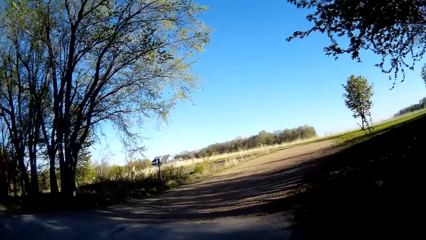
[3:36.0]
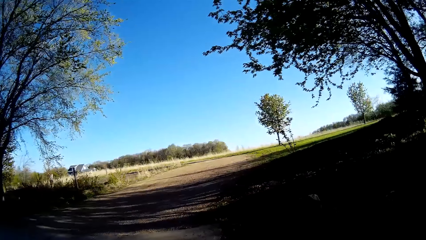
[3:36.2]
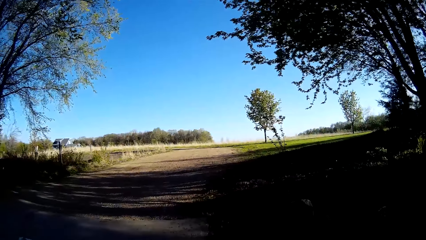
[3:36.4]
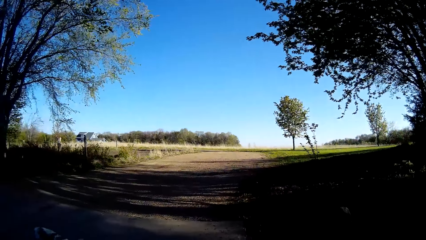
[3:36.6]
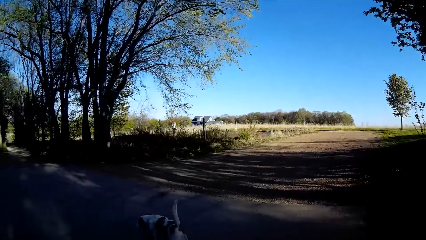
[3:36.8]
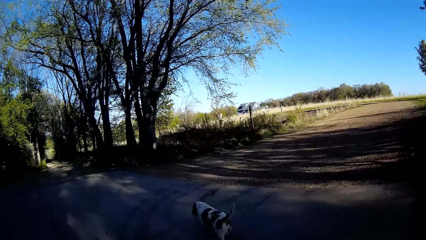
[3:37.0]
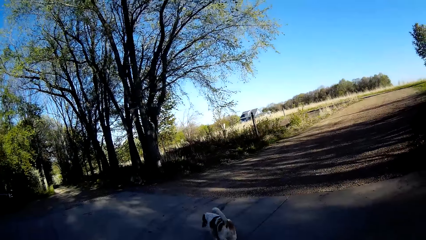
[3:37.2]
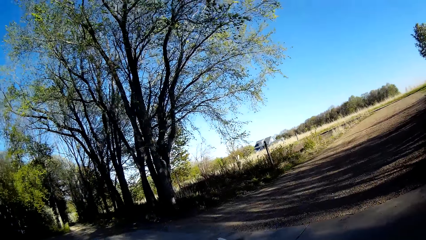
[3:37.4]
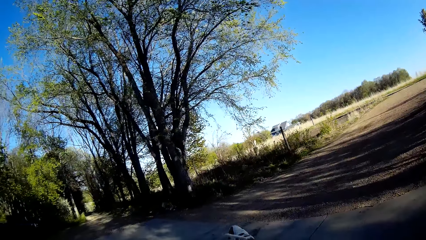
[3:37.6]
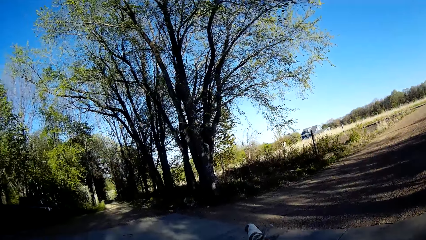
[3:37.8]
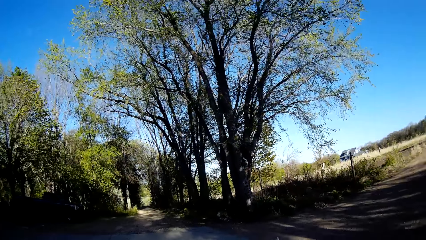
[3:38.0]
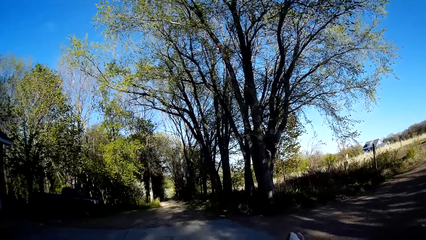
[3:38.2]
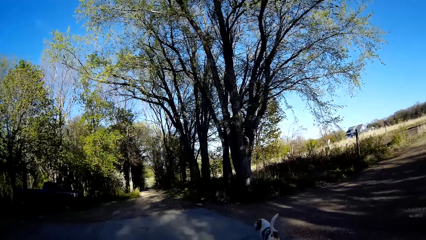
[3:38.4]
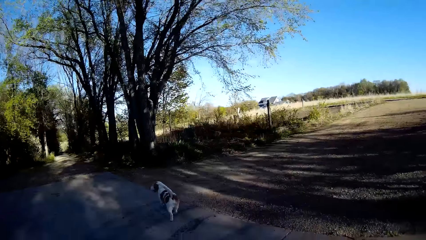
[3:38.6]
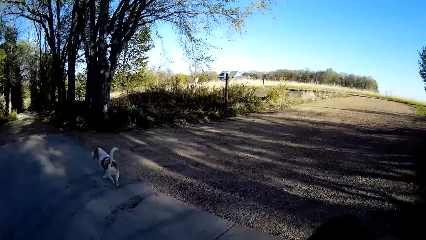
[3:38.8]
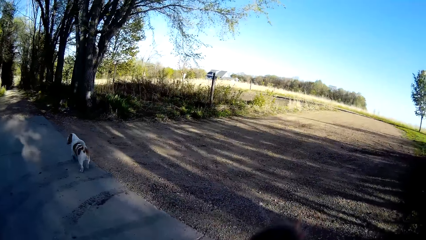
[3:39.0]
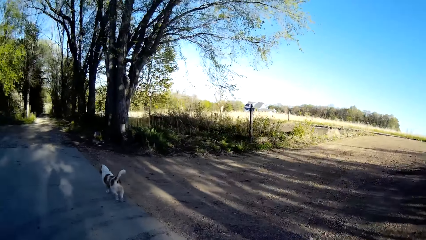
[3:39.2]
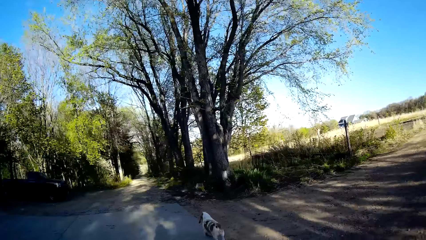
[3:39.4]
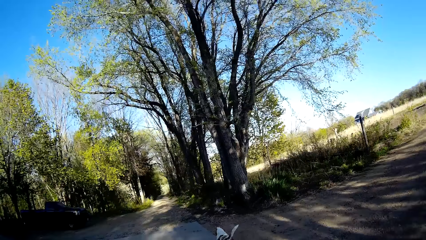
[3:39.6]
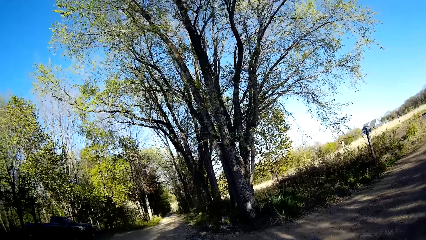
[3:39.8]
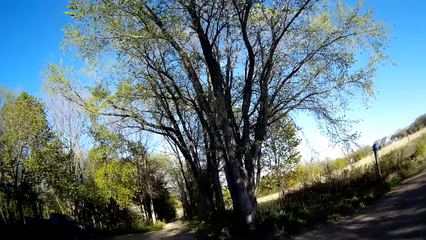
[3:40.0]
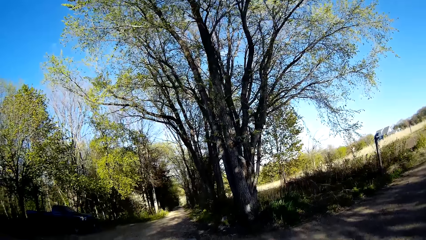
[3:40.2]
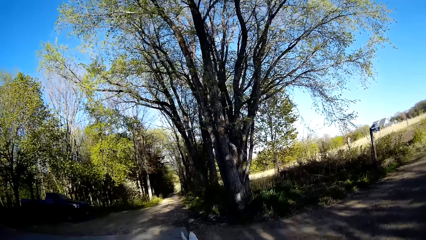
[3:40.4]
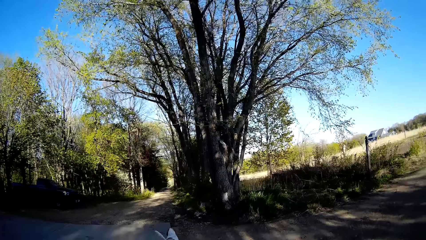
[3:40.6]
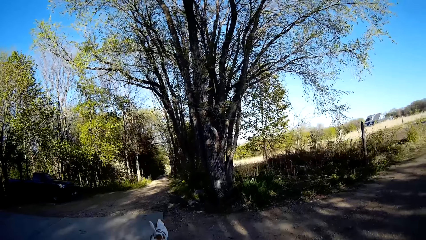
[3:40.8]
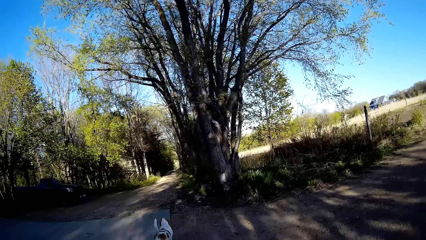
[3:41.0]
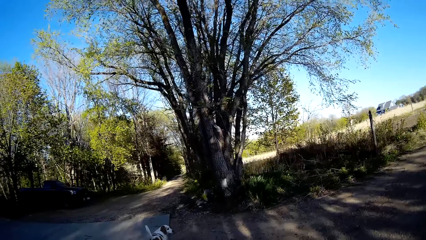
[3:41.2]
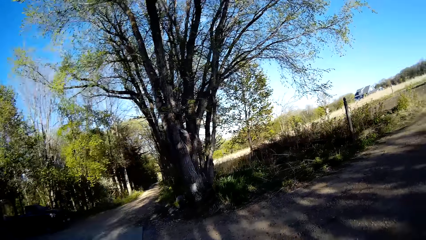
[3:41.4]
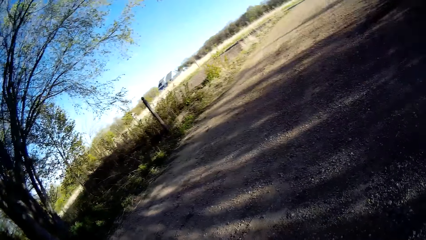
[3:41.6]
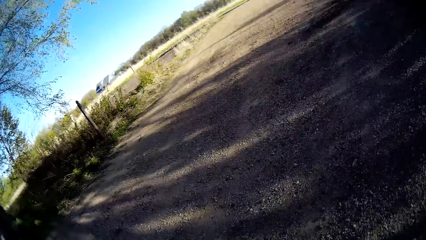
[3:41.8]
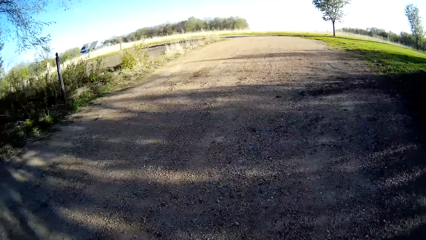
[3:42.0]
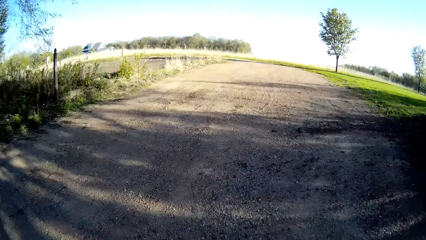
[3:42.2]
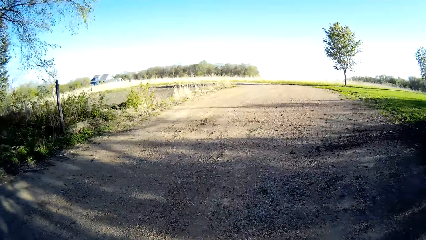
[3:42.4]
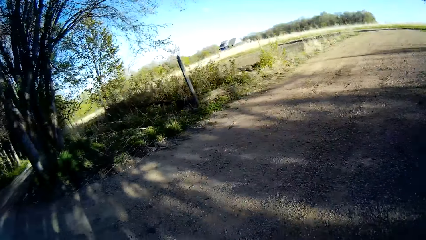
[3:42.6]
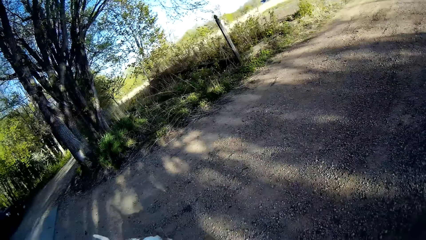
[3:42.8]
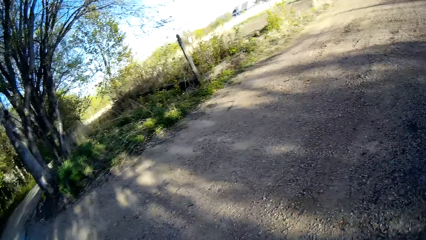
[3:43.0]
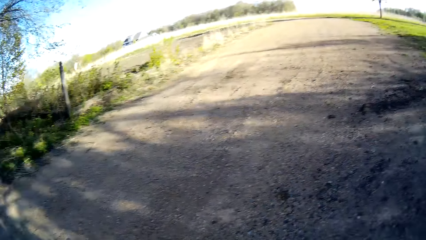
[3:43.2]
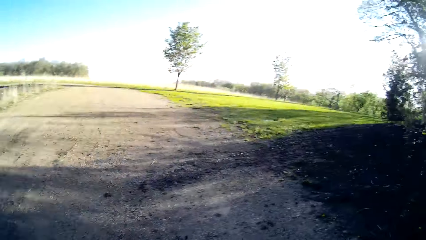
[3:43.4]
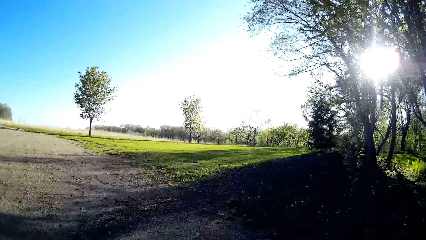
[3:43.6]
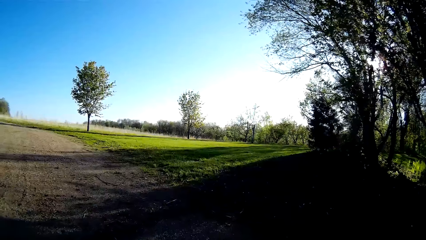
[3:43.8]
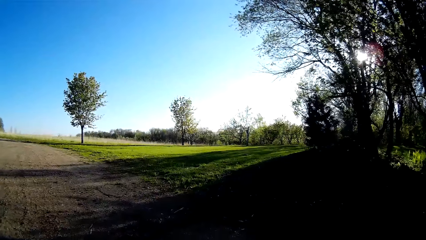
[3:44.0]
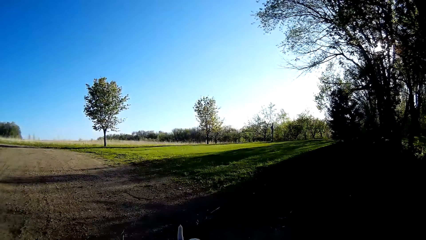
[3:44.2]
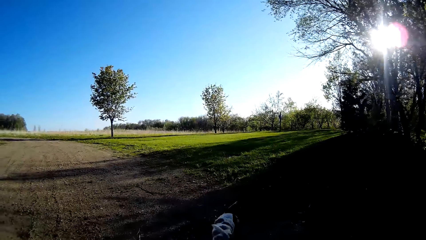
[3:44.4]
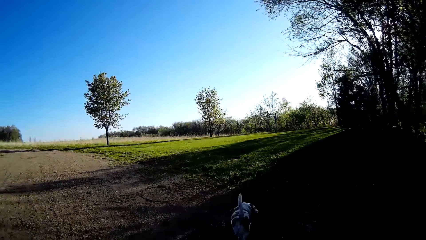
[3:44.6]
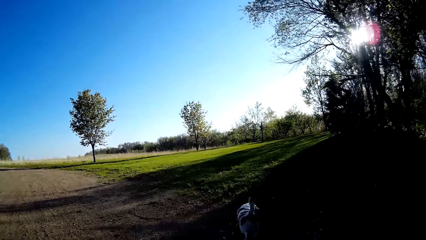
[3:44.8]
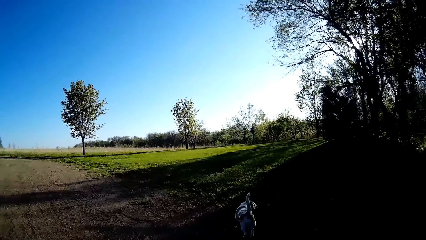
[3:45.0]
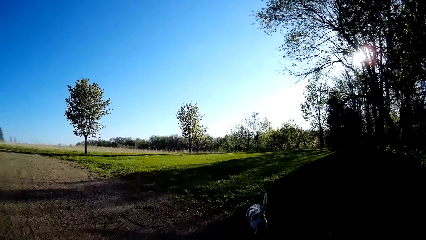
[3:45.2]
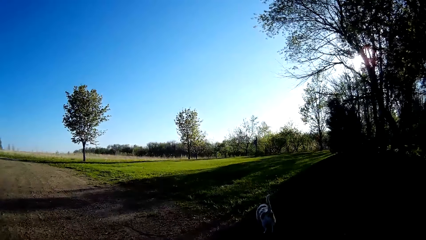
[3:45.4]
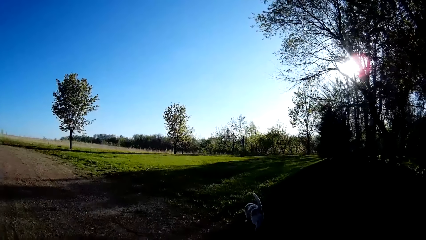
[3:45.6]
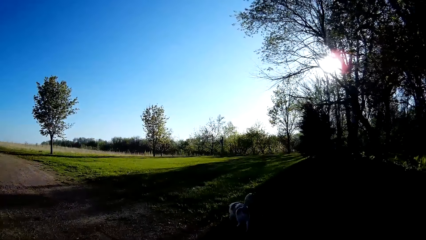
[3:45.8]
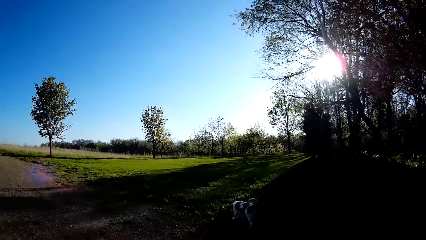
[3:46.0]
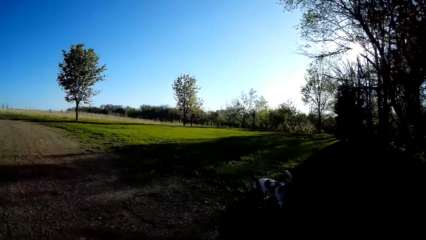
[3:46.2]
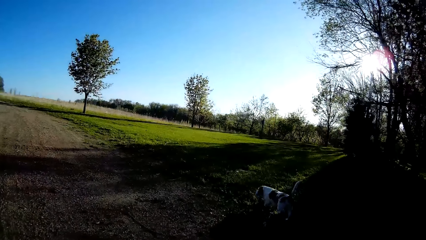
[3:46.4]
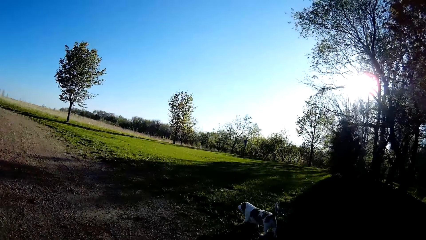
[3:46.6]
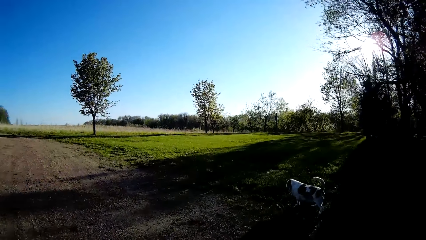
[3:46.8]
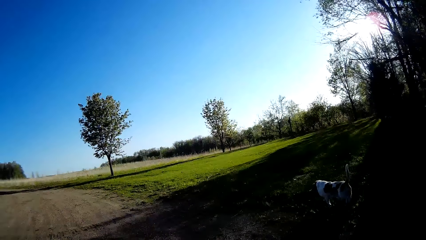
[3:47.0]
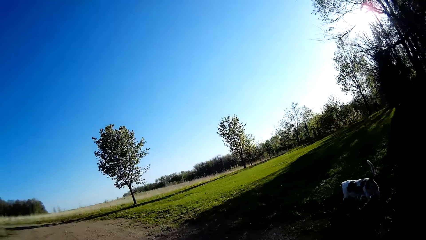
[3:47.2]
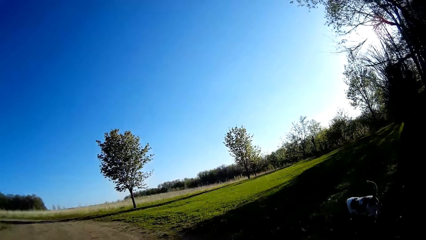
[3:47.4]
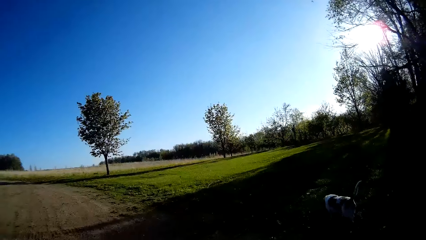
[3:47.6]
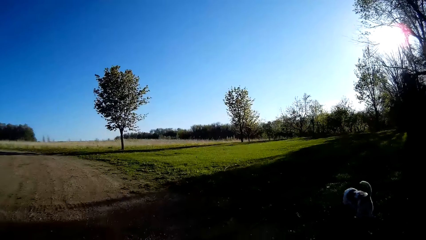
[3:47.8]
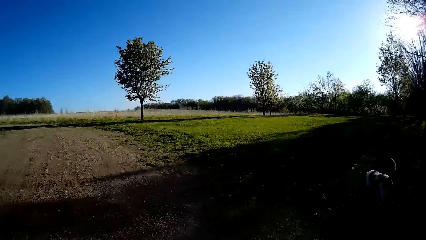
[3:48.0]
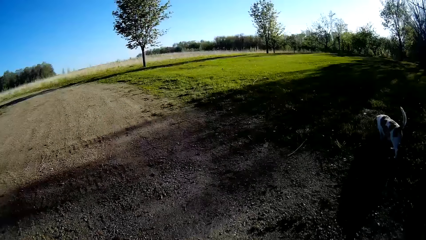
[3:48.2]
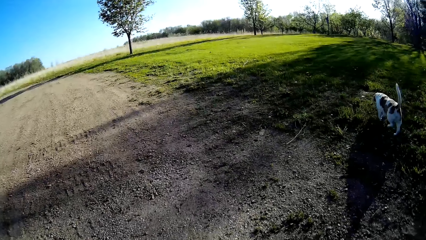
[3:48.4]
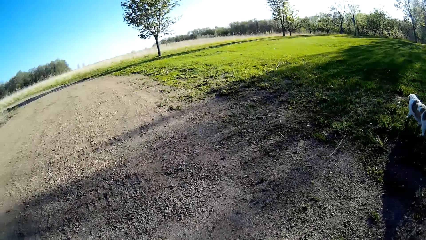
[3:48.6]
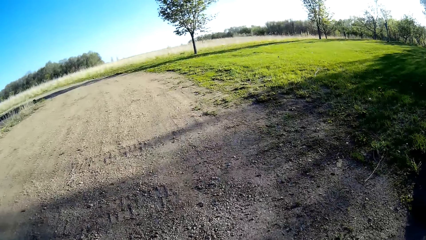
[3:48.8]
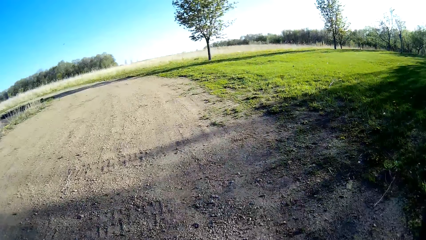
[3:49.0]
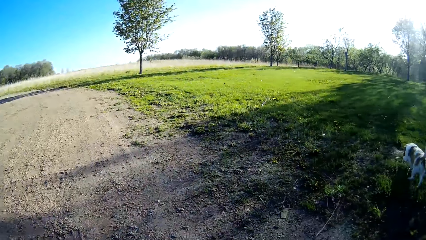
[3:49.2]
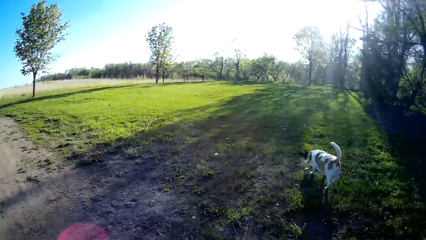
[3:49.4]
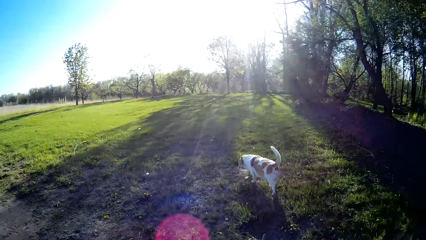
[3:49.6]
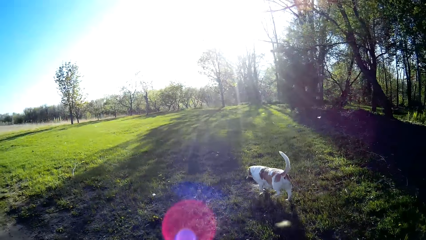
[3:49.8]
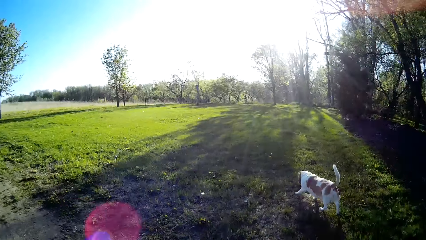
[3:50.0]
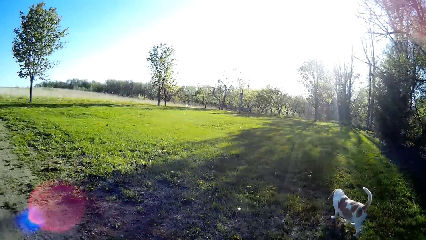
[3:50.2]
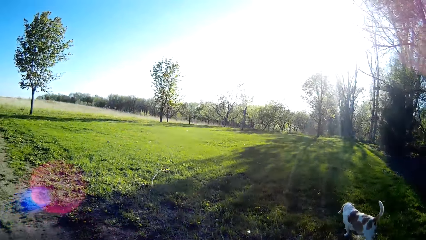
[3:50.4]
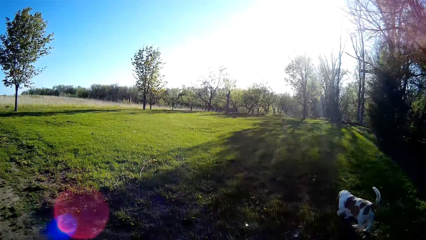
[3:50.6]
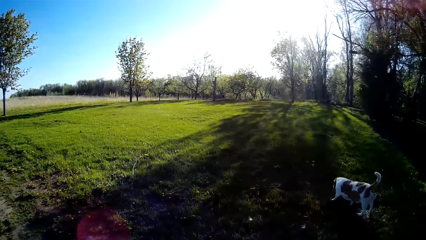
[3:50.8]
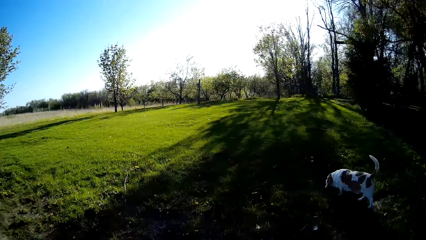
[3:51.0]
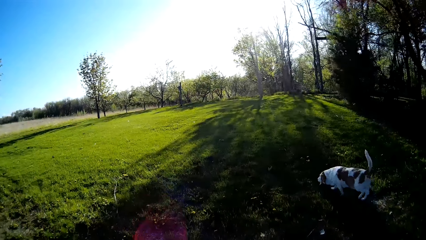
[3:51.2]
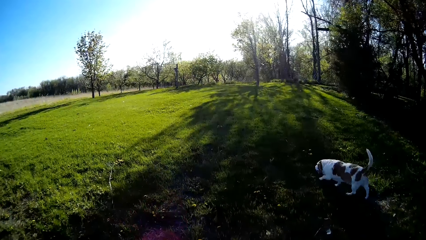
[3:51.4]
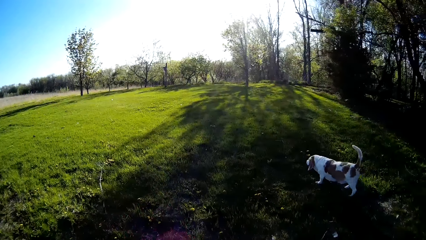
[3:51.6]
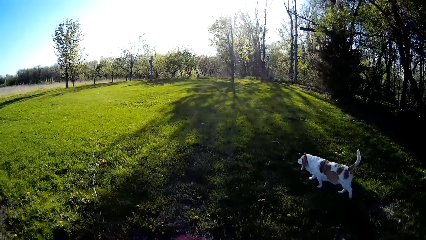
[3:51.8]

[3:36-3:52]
The camera wearer talks to the dog. They walk on a field with the dog.
